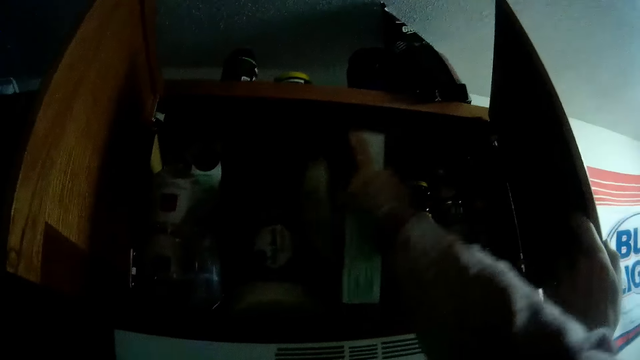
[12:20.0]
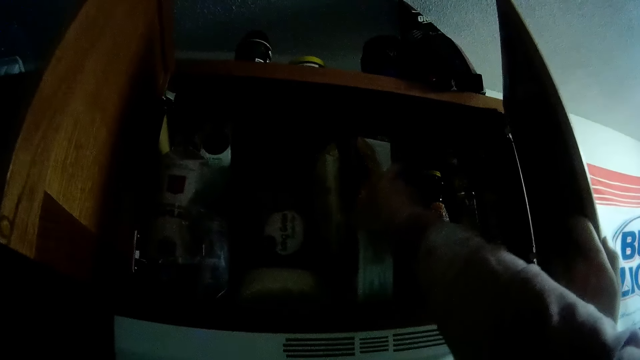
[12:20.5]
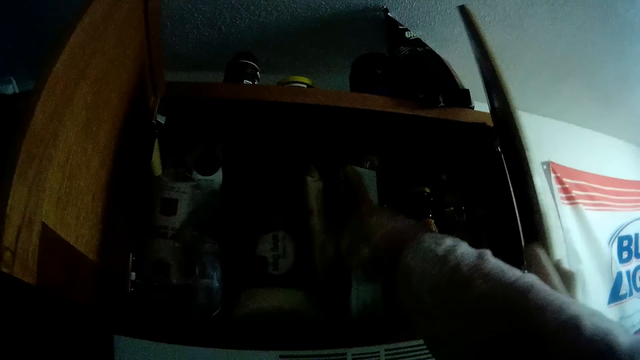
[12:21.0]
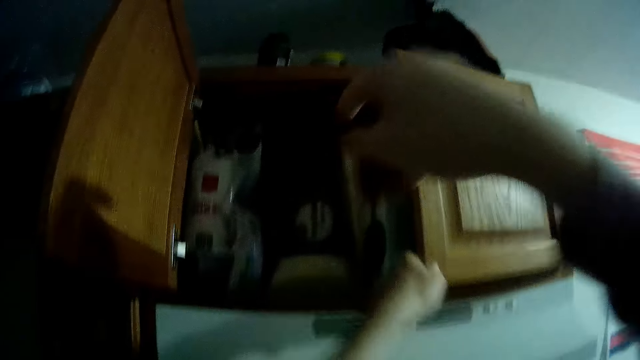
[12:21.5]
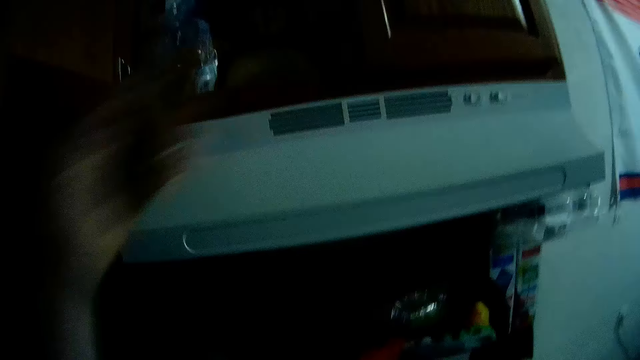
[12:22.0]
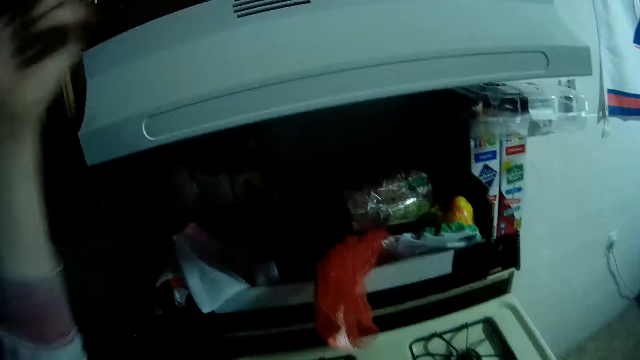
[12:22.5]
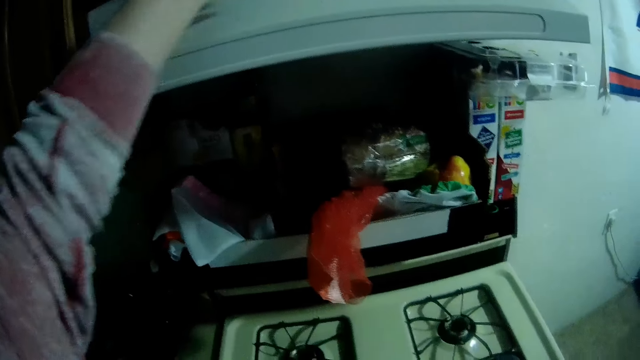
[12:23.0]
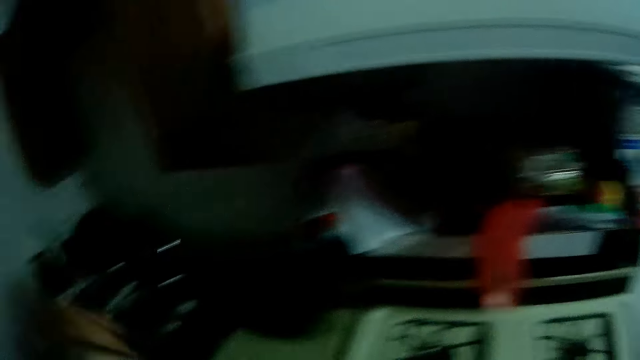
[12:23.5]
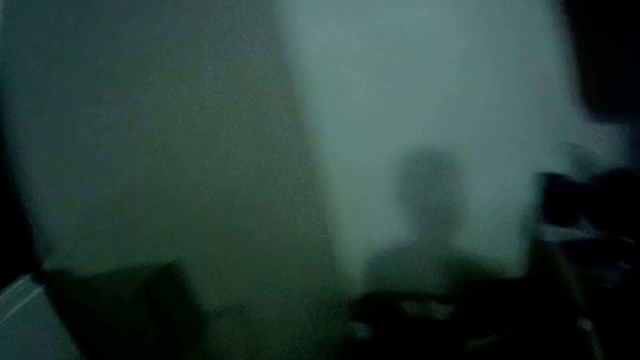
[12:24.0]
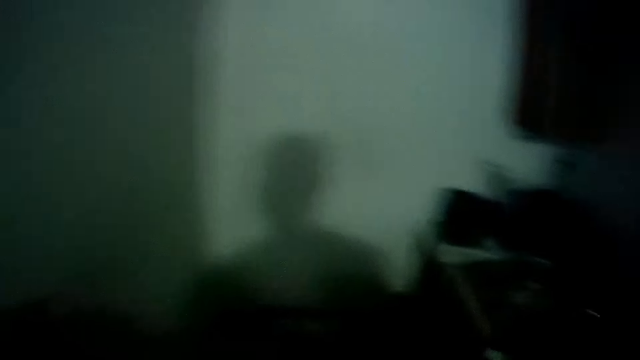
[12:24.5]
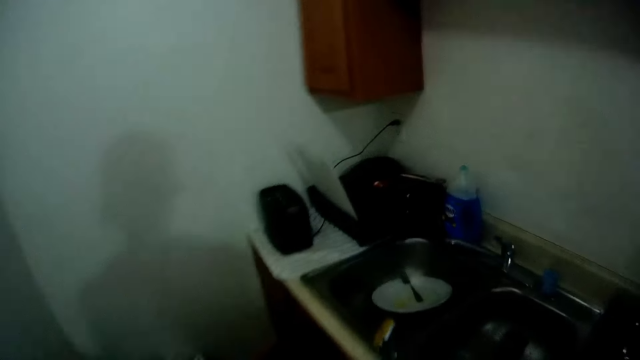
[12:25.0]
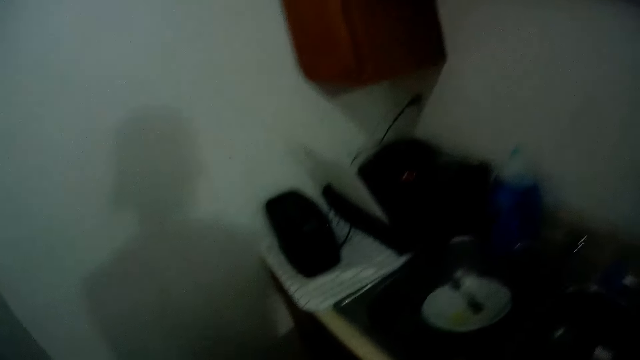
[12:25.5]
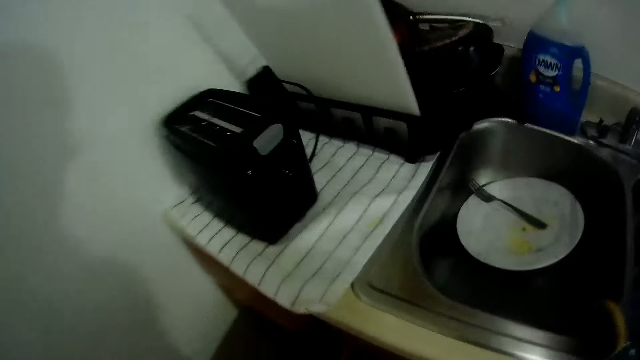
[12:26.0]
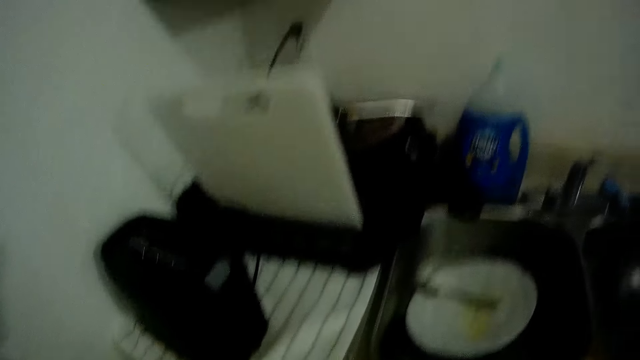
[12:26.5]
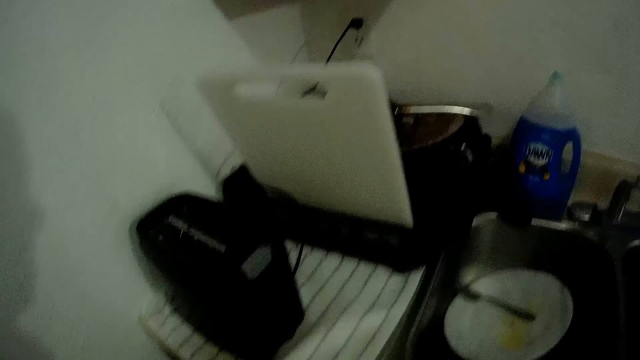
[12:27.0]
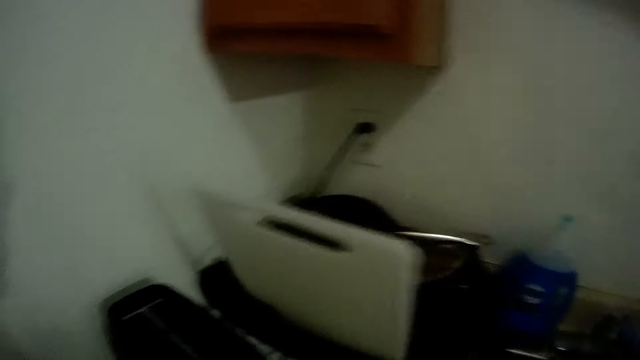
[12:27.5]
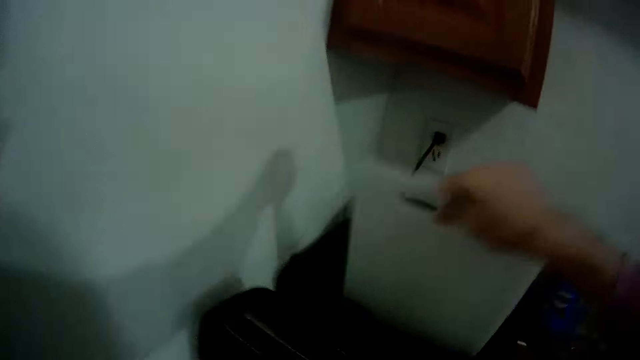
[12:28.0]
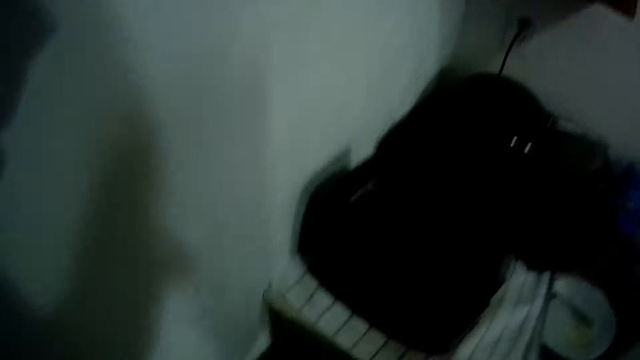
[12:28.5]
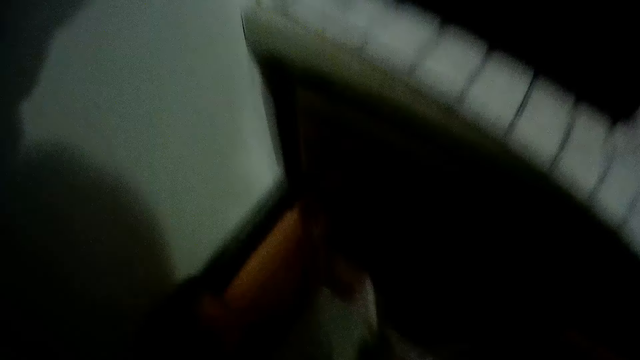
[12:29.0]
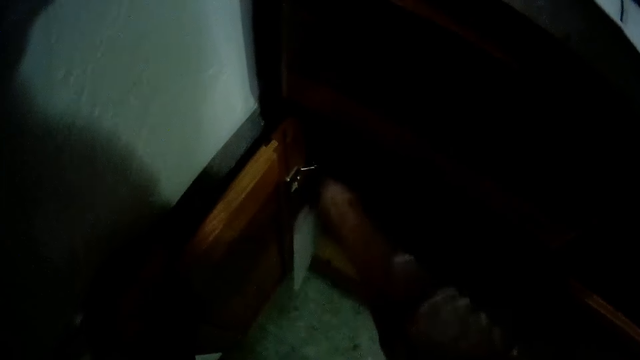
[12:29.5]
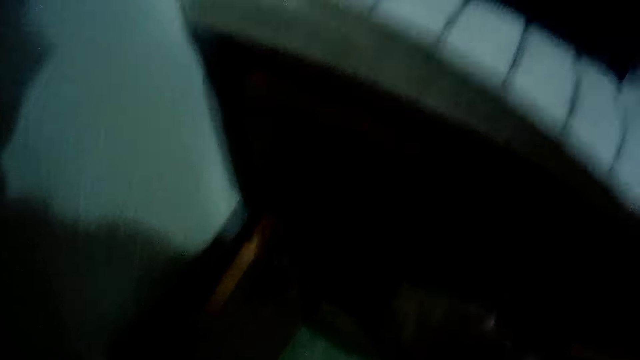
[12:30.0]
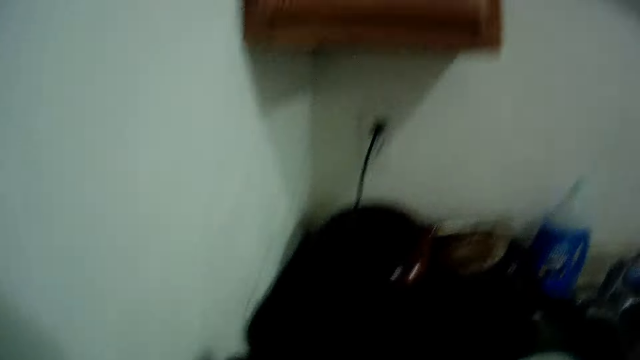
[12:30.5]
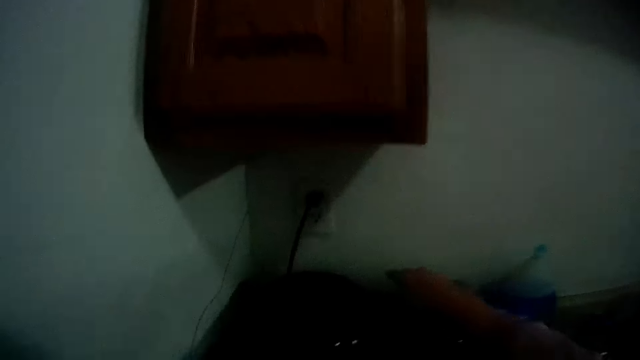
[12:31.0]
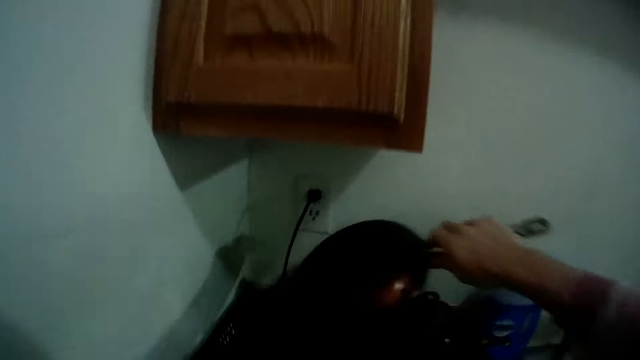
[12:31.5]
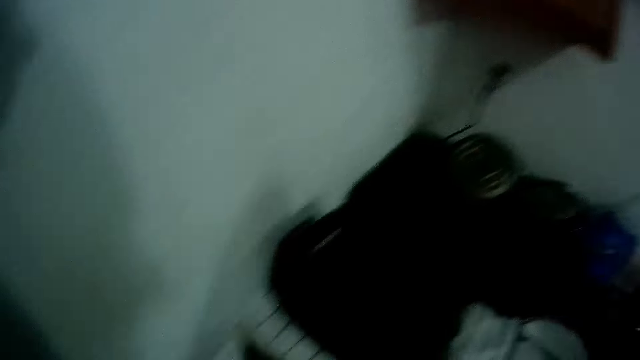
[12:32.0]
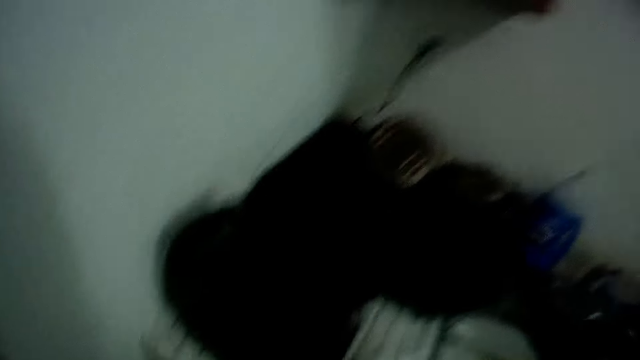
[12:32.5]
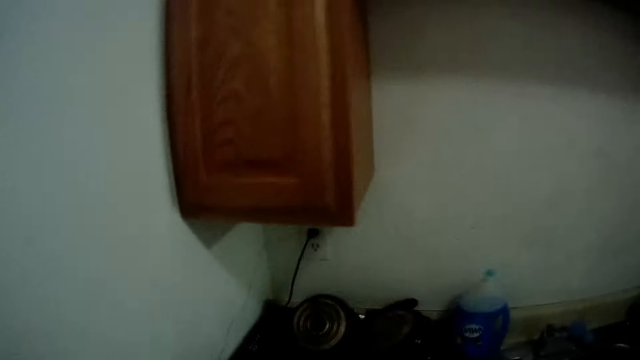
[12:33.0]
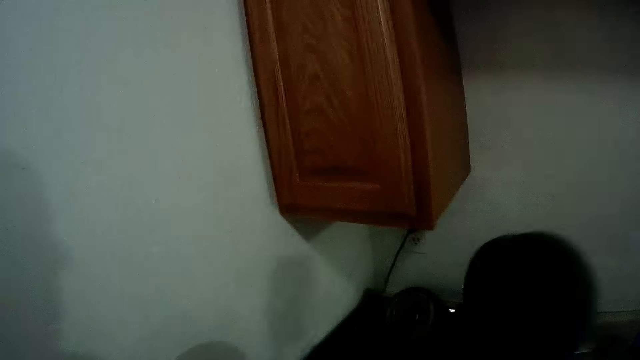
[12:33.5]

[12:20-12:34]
The camera wearer drops a packet in the cabinet with his right hand. He closes the cabinet with his left hand. He walks to the kitchen. He picks the chopping board with his right hand. He drops the chopping board in a cabinet with his right hand. He picks a pan with his right hand. He holds the oven pot.

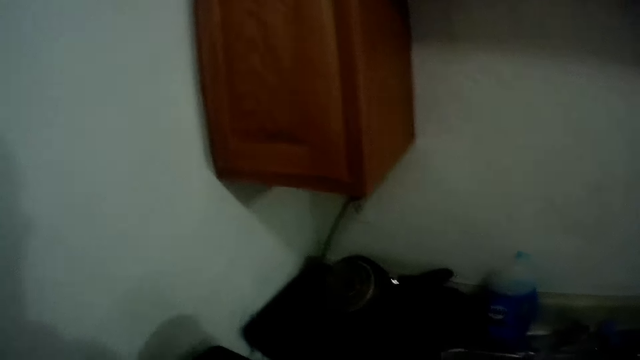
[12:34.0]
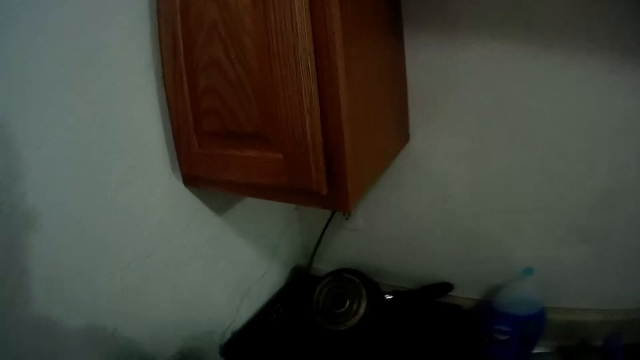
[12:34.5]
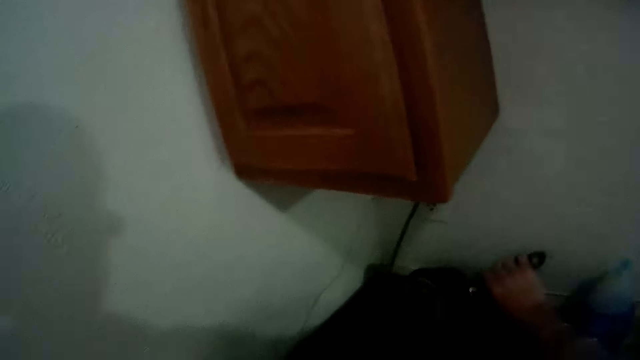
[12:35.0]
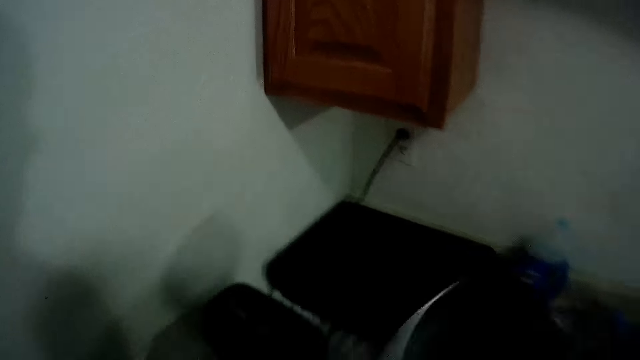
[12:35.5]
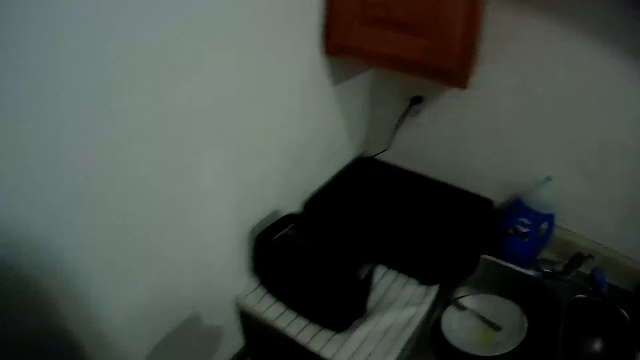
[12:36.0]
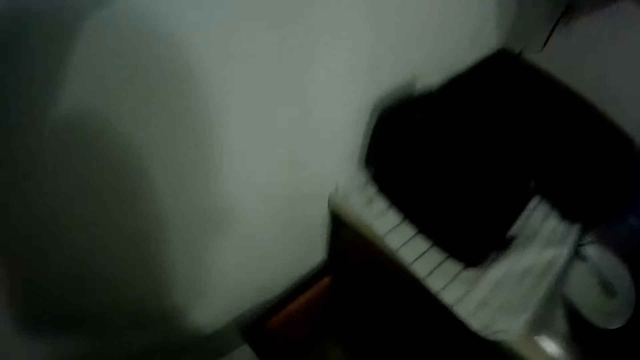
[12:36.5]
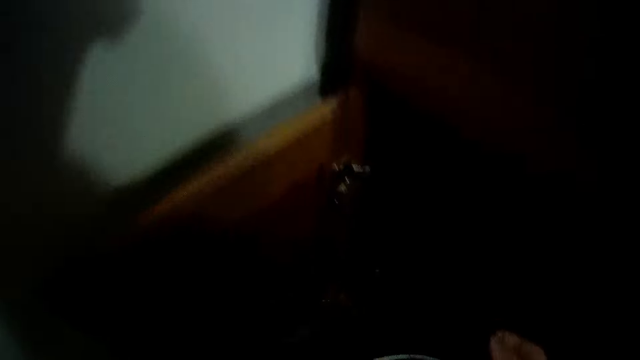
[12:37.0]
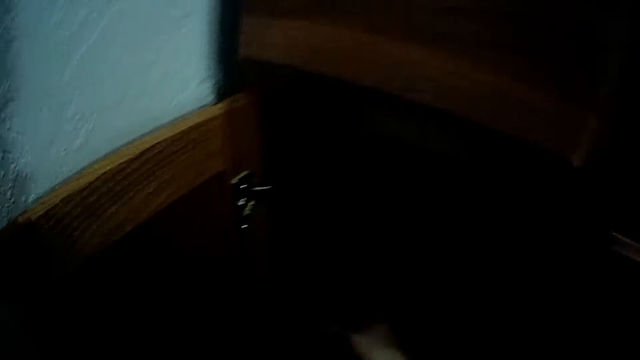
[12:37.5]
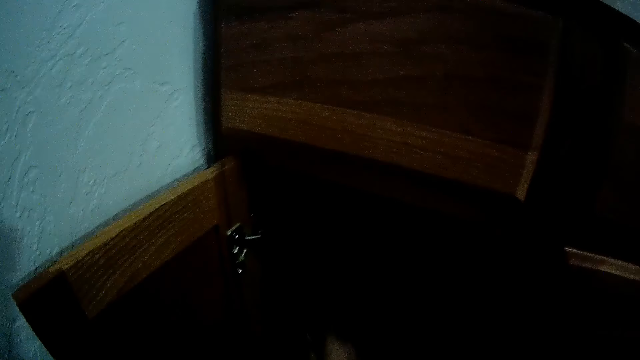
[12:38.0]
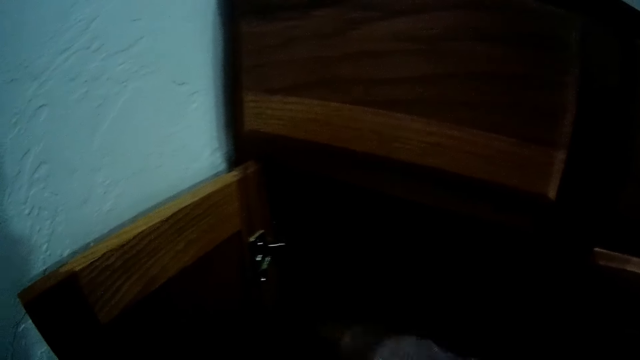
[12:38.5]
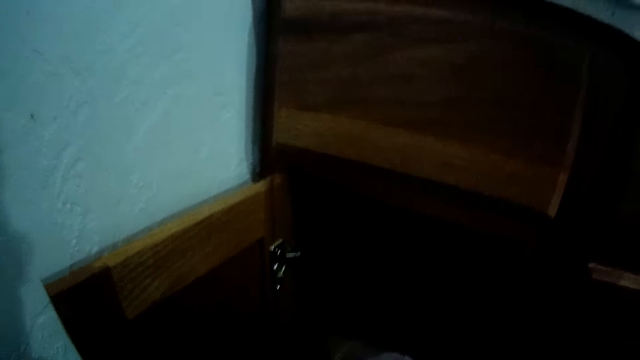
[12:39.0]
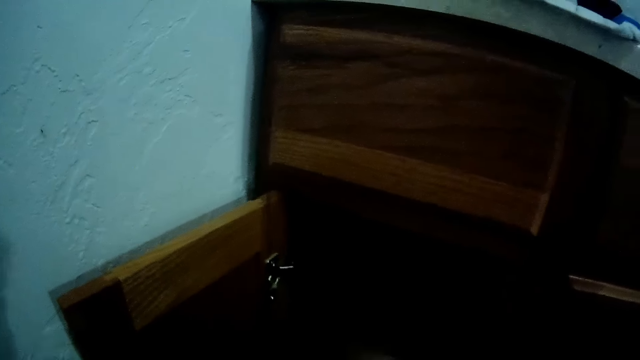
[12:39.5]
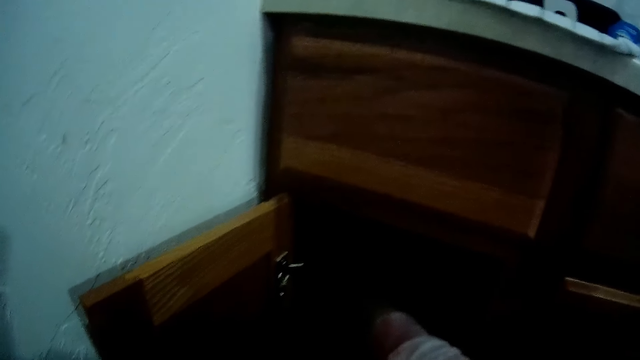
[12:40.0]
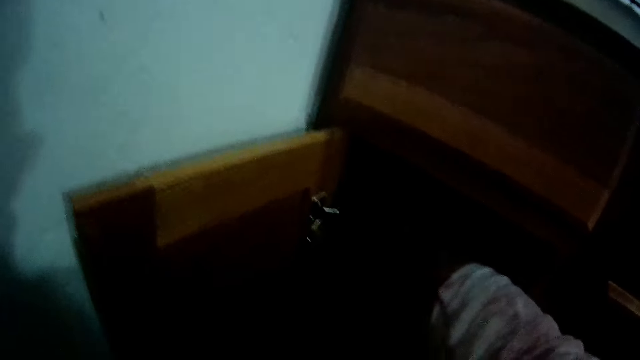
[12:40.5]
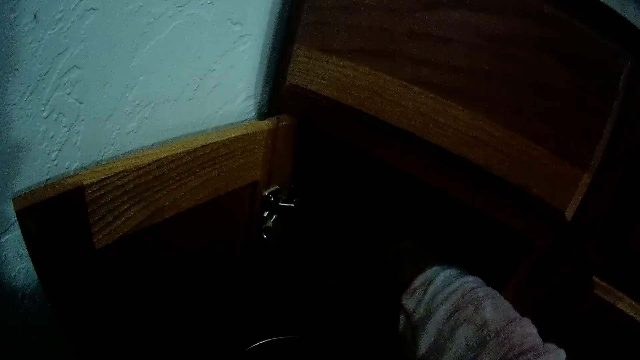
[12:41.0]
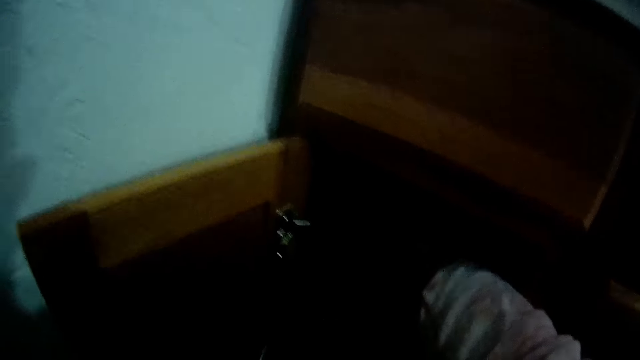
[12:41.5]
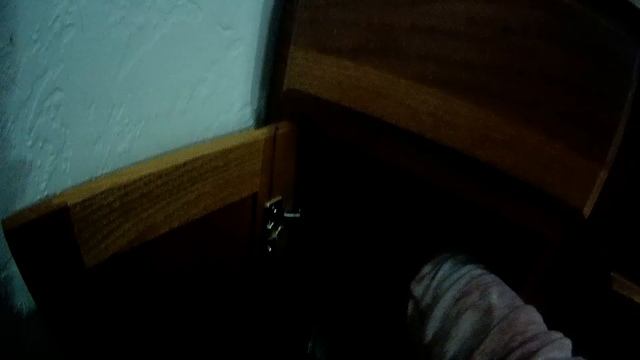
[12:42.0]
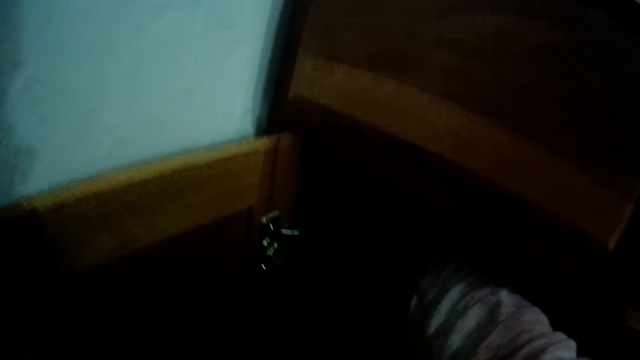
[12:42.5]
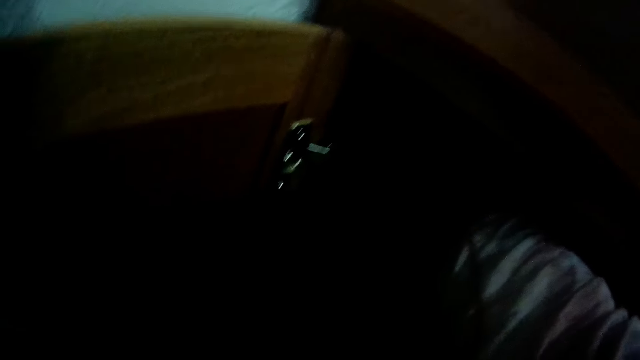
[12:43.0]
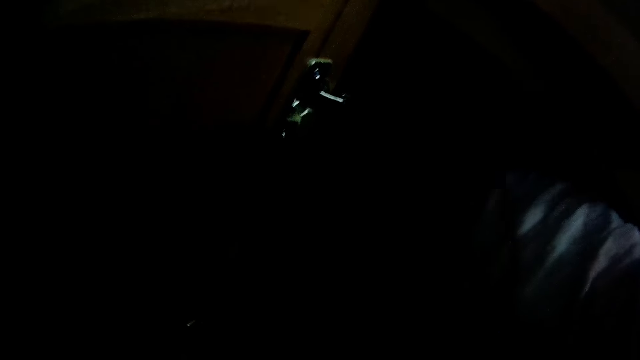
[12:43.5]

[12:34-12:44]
The camera wearer picks another pan with his right hand. He drops the pan in the cabinet. He opens the kitchen cabinet door.
